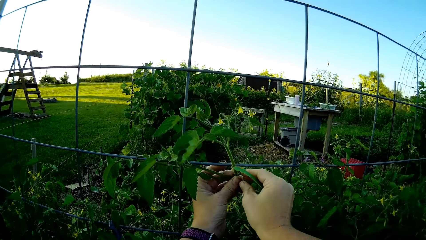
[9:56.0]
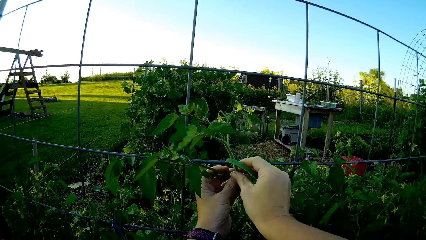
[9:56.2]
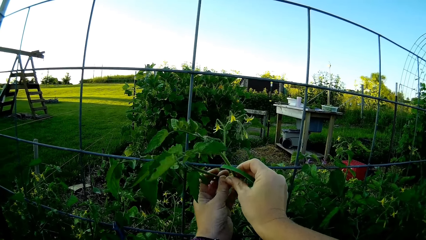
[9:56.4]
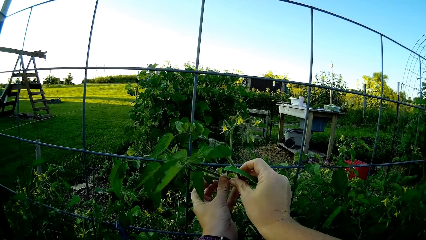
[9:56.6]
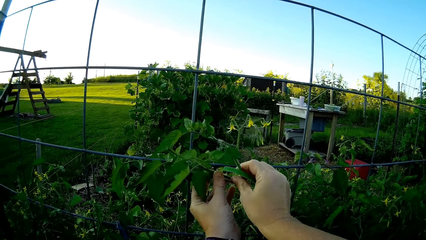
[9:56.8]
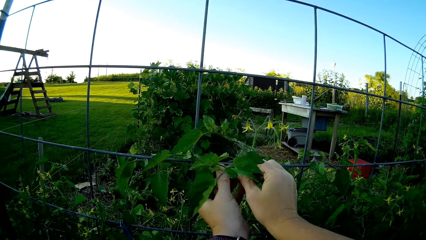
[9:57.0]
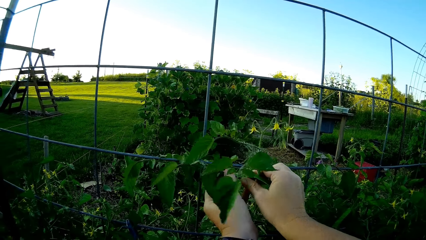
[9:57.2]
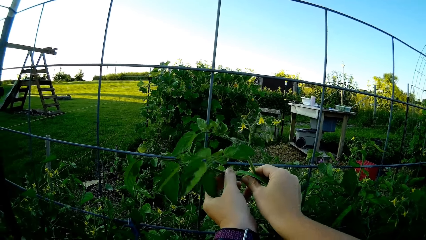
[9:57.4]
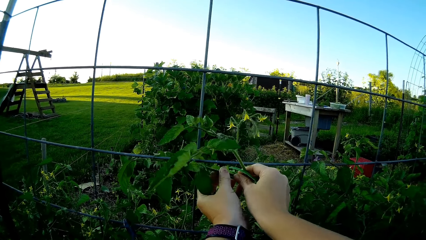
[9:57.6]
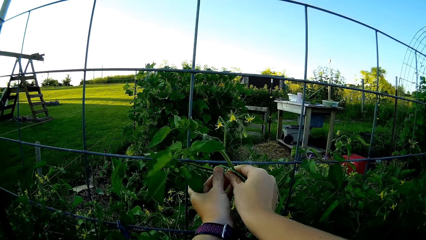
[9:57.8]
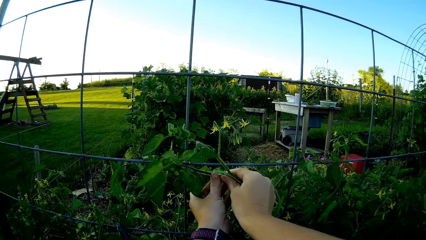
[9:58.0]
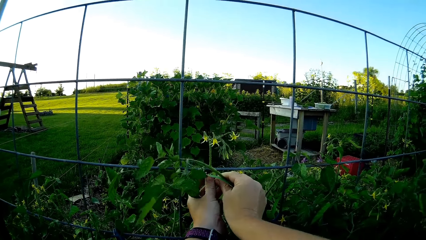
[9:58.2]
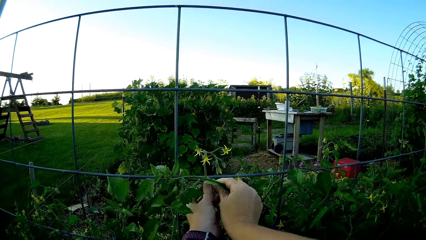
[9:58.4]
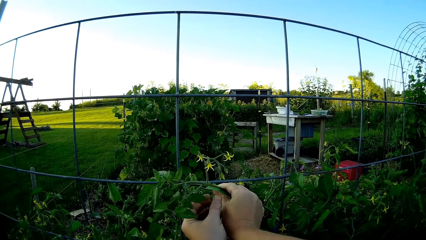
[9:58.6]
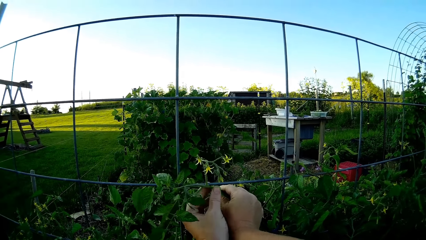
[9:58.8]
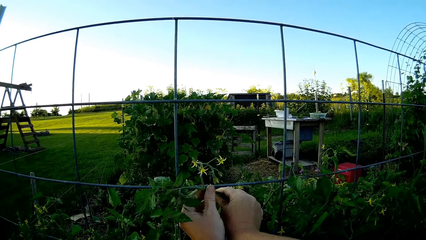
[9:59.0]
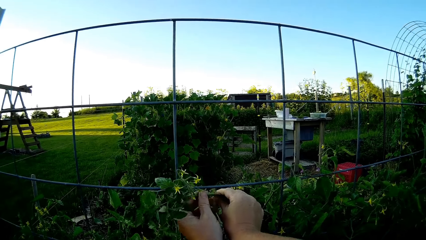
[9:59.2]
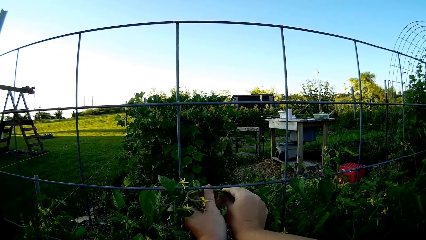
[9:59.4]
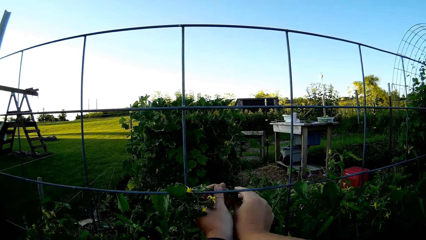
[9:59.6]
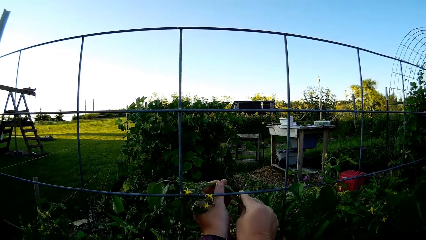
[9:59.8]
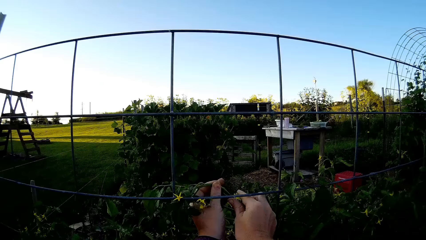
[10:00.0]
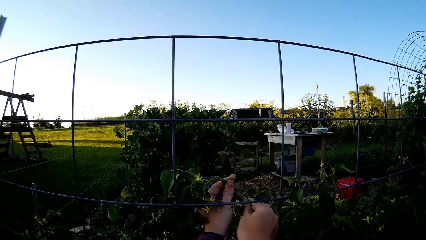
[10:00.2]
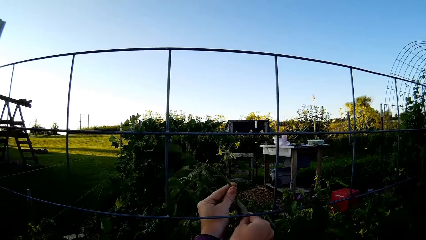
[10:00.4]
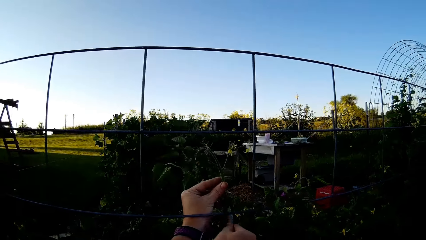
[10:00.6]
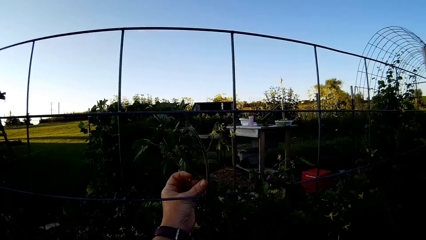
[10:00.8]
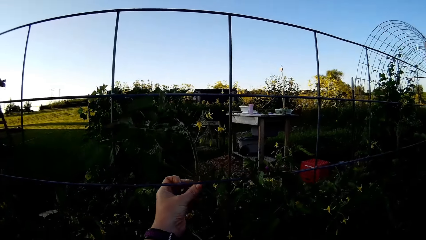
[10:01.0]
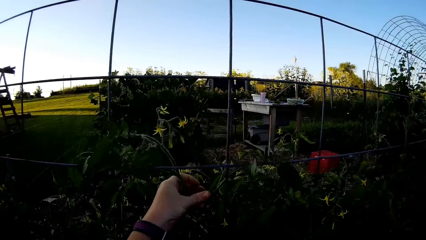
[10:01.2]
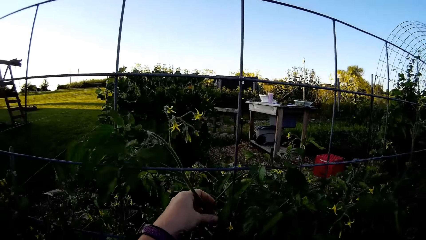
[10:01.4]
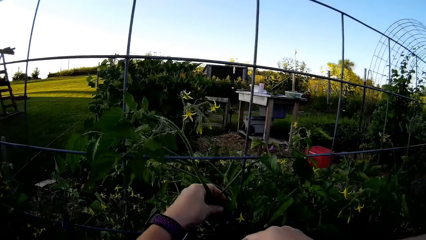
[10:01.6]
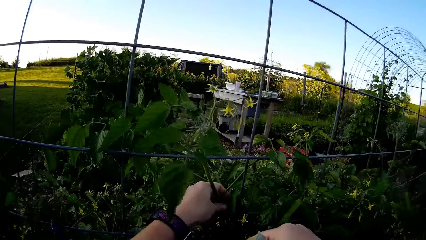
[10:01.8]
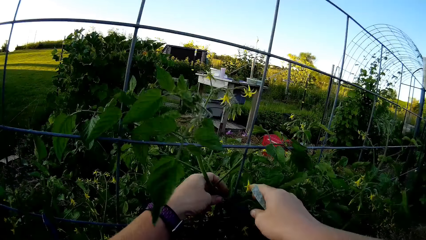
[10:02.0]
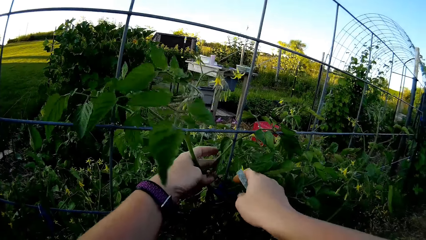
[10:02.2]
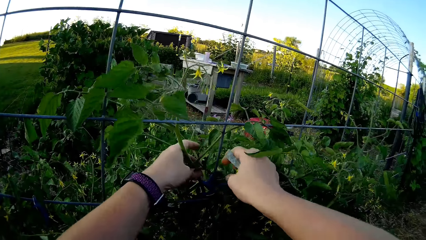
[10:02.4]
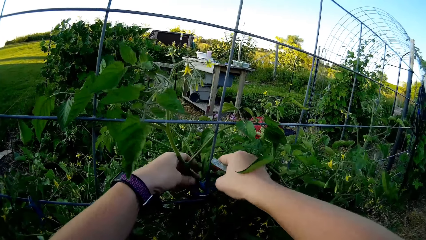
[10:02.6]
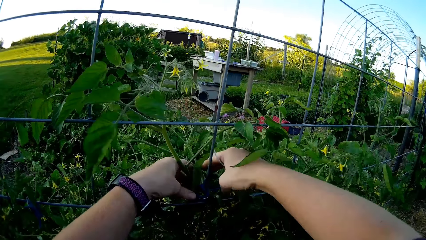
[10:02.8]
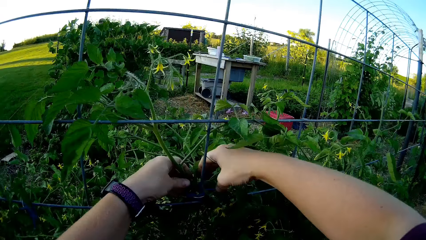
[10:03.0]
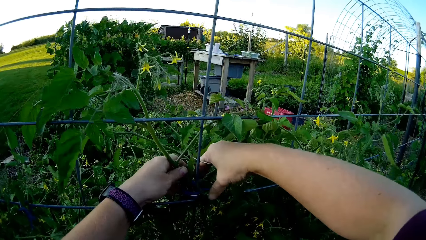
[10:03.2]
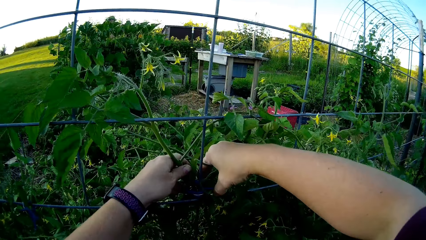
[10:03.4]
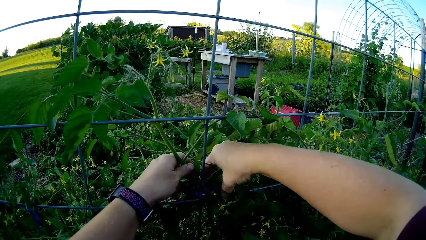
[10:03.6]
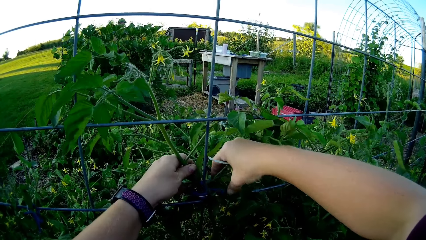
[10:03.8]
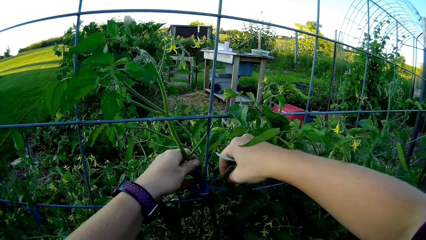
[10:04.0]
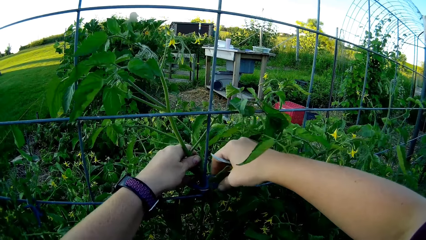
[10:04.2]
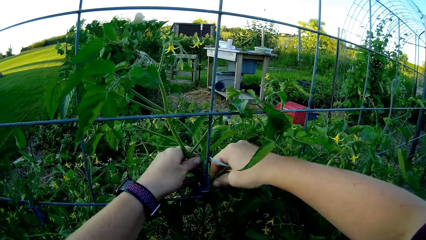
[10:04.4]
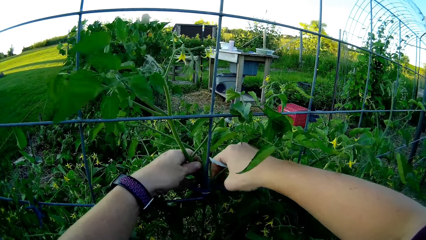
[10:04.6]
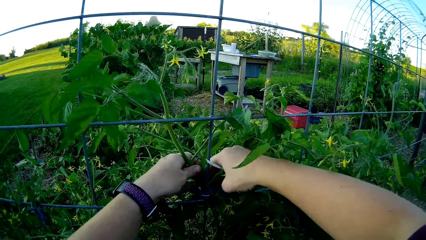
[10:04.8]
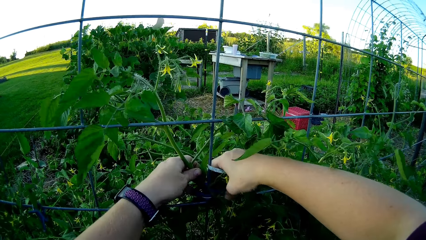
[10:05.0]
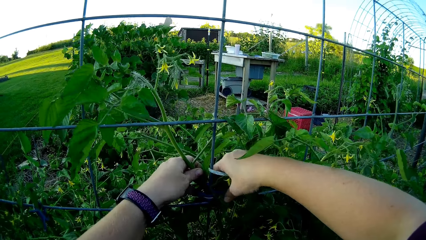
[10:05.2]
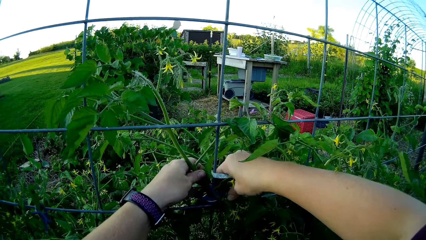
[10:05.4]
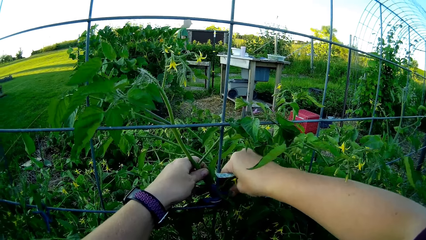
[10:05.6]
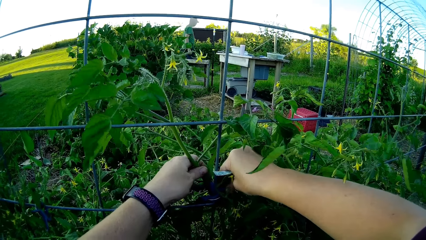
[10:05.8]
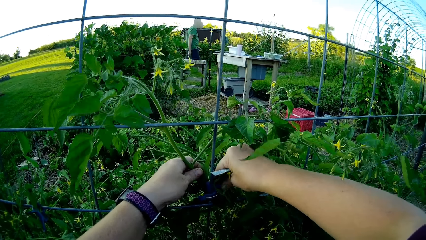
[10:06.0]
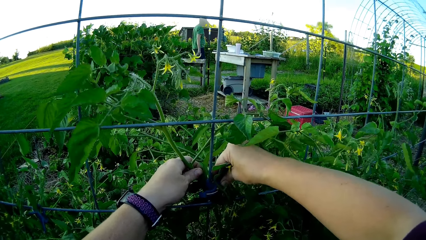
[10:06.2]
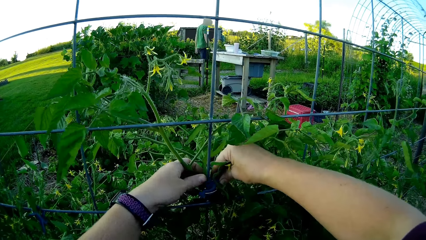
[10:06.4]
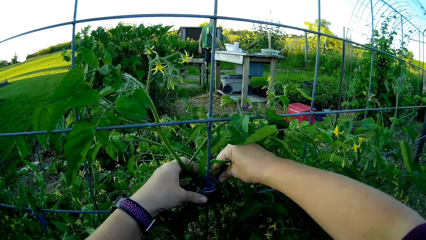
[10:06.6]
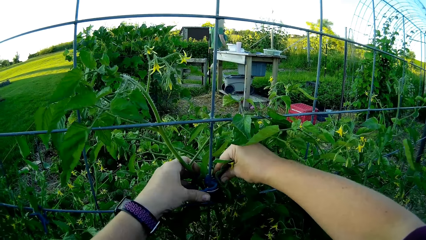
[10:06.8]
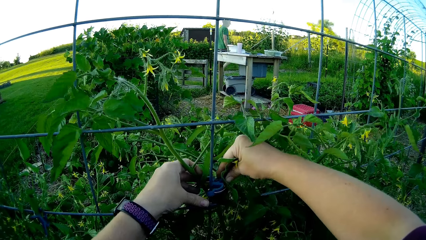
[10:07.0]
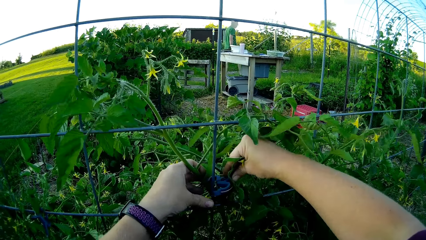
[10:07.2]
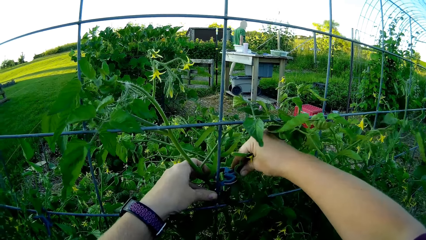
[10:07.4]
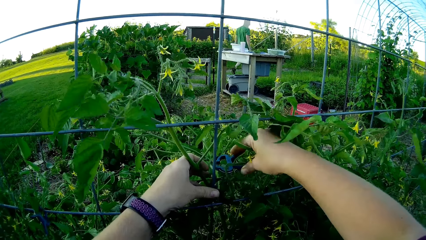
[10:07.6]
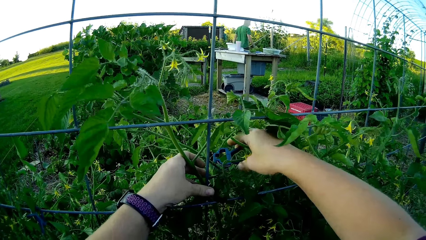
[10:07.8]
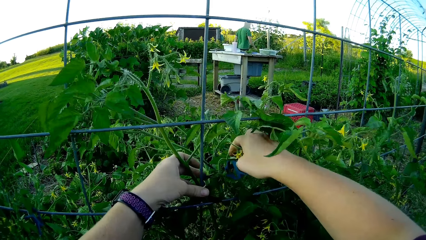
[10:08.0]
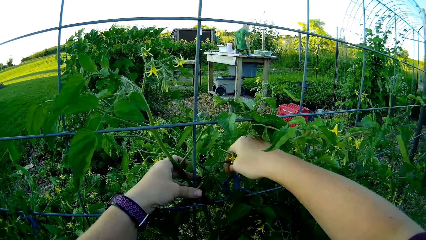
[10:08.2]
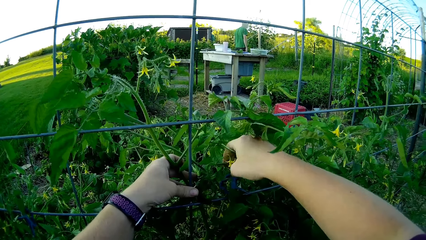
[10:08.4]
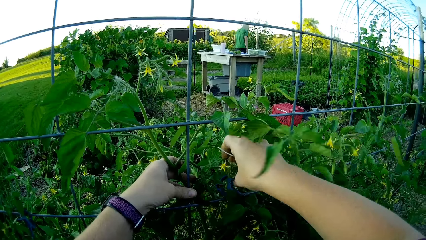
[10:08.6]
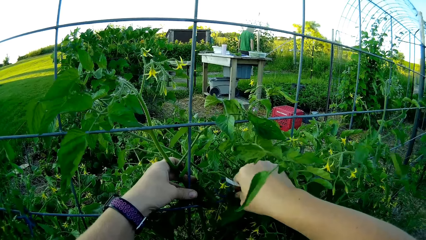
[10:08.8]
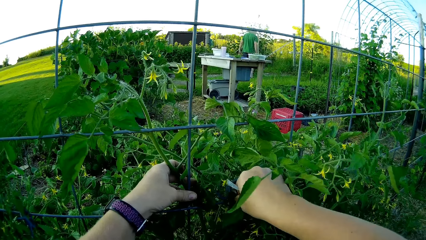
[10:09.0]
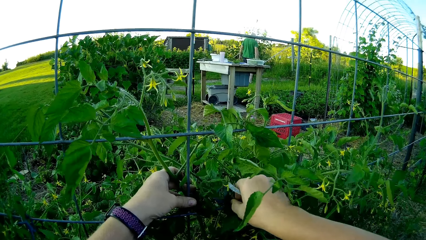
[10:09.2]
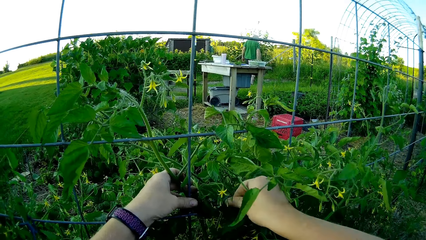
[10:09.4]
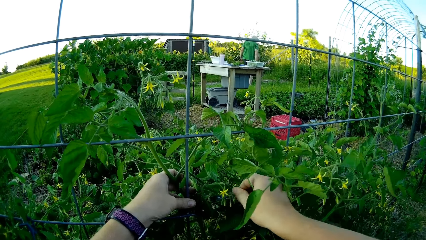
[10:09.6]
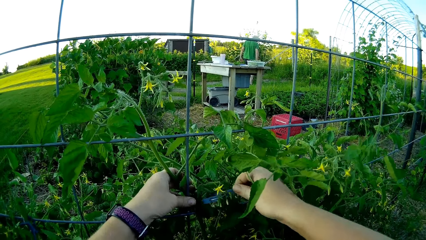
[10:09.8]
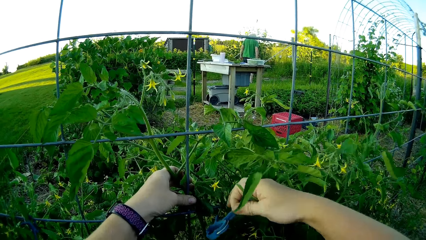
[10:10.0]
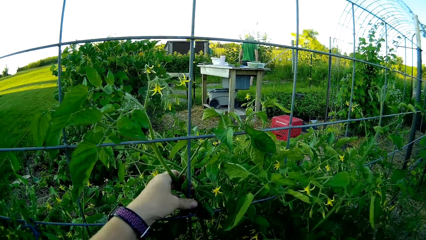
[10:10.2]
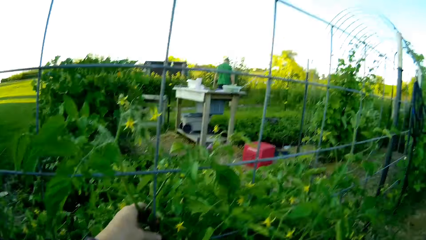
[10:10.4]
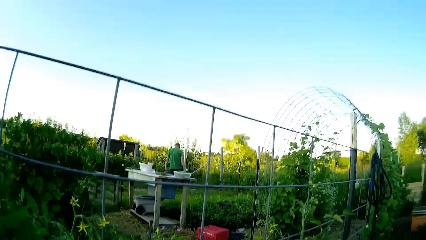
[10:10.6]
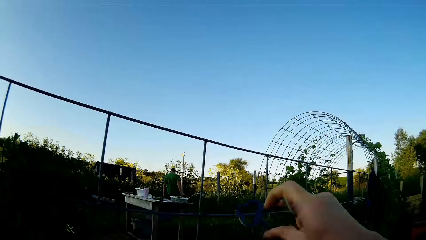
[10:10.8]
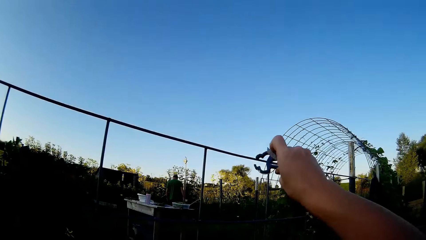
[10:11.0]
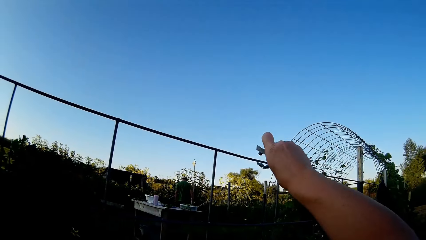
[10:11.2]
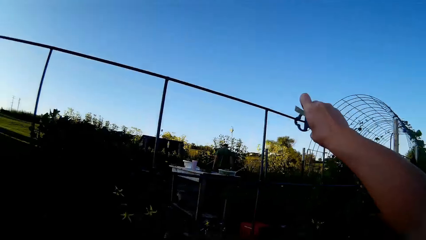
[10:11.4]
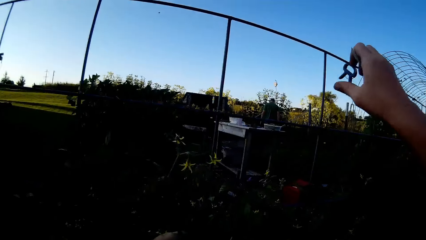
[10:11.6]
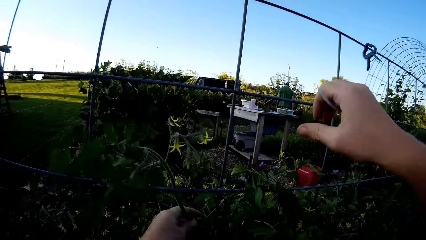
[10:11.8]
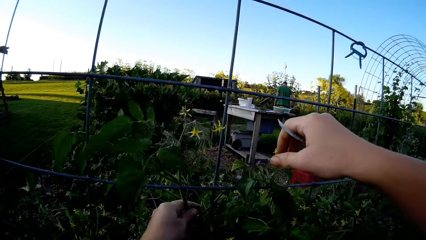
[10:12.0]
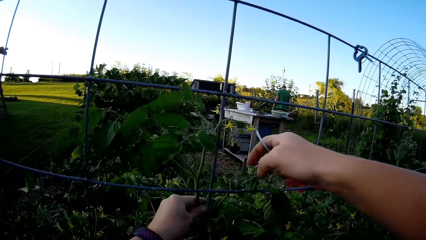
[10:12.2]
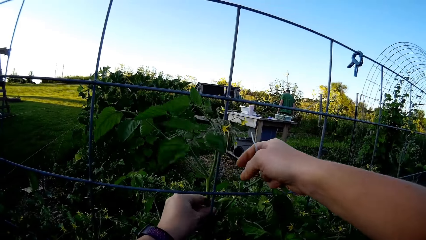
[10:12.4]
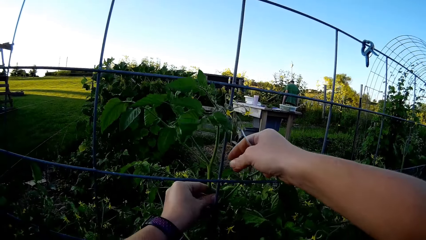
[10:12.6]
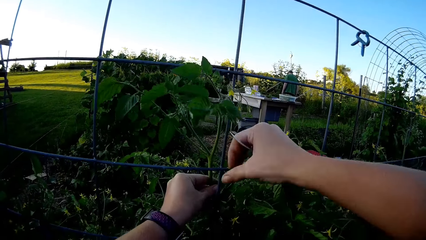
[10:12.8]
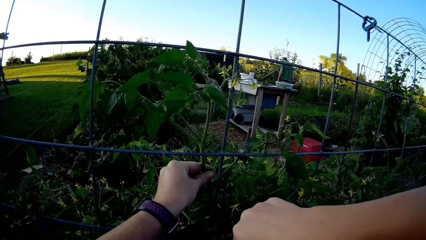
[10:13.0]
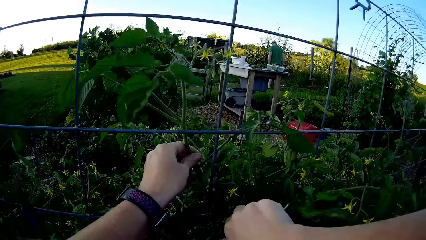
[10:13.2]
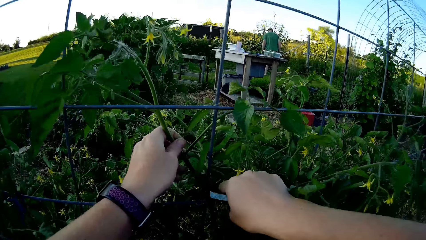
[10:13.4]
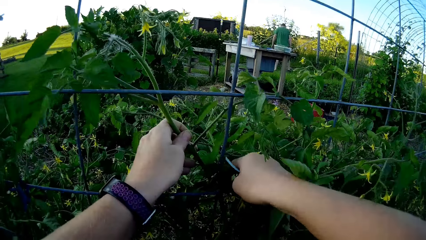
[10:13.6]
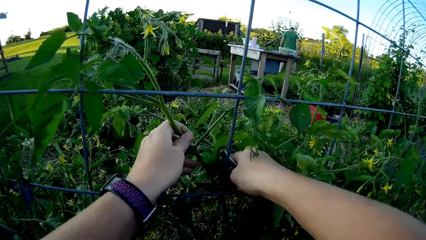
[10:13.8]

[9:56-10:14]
The camera wearer bends the tomato plant on the mesh. They pluck the plant branch. A person walks in the garden. The camera wearer removes something from the plant. They put a clip on the mesh.
